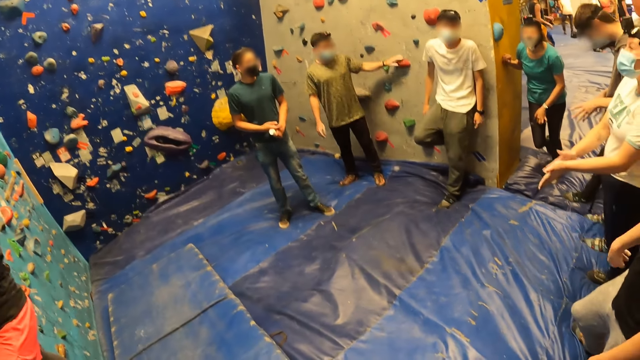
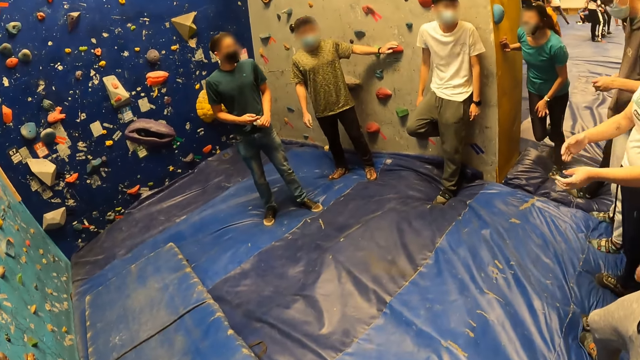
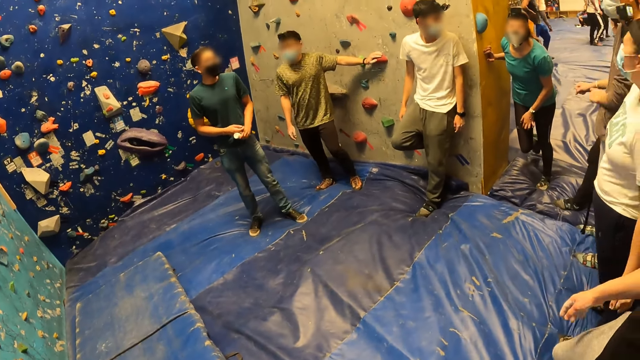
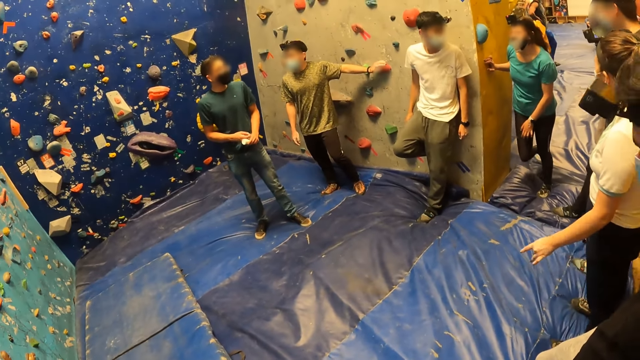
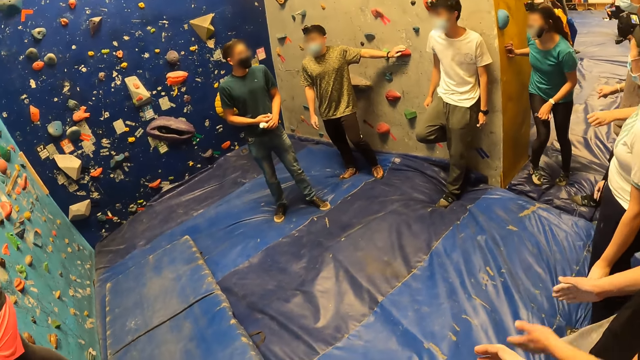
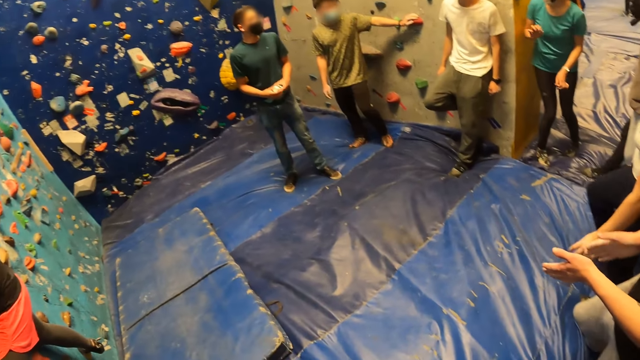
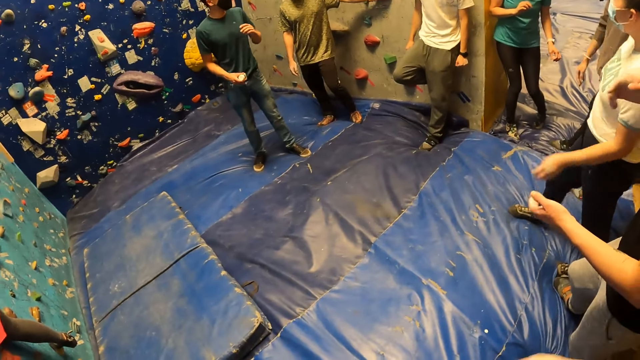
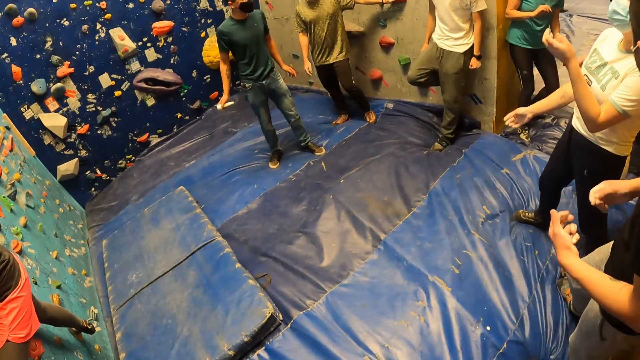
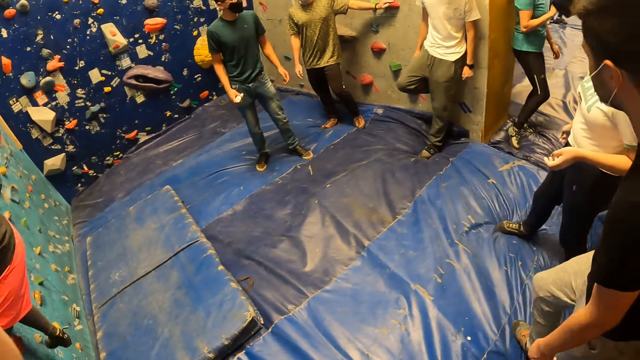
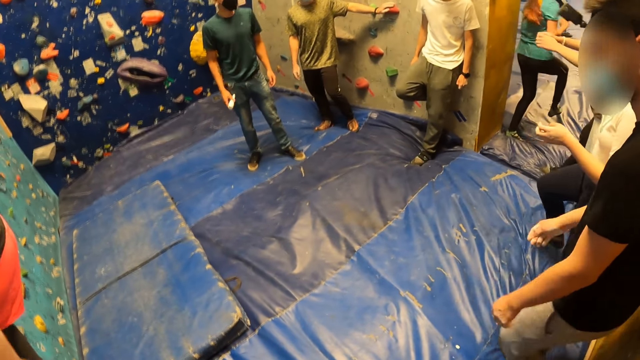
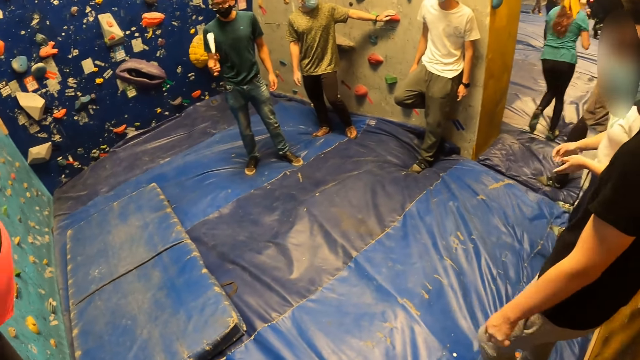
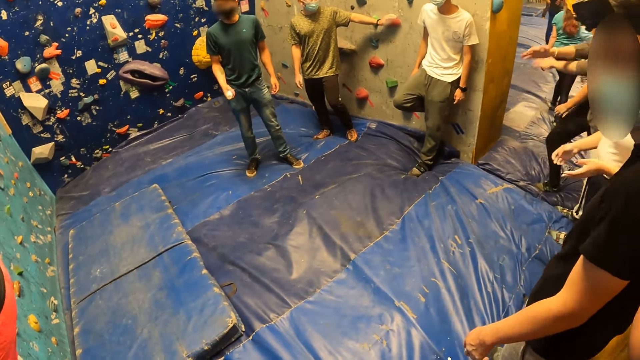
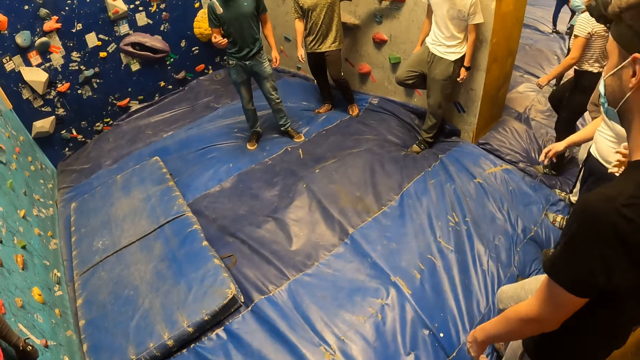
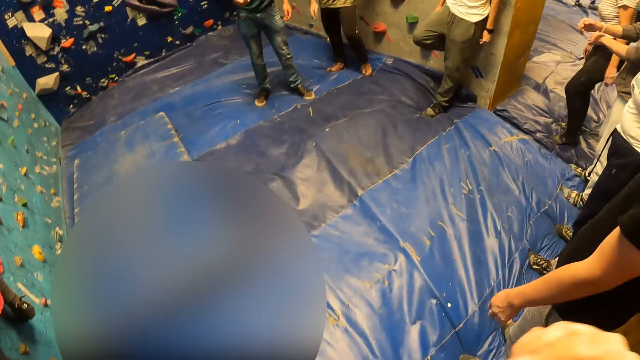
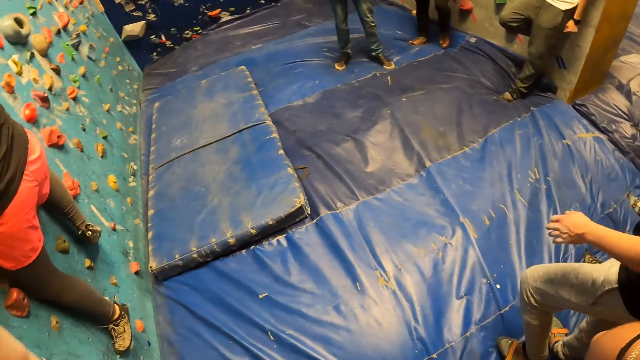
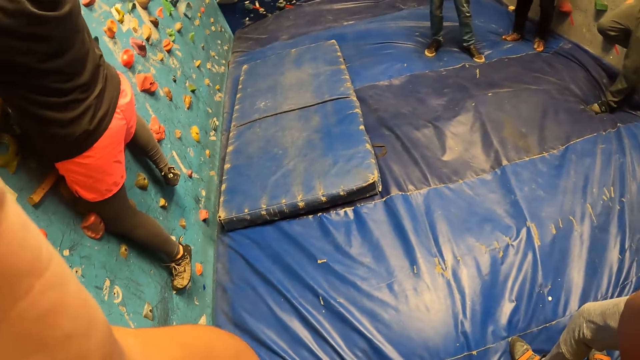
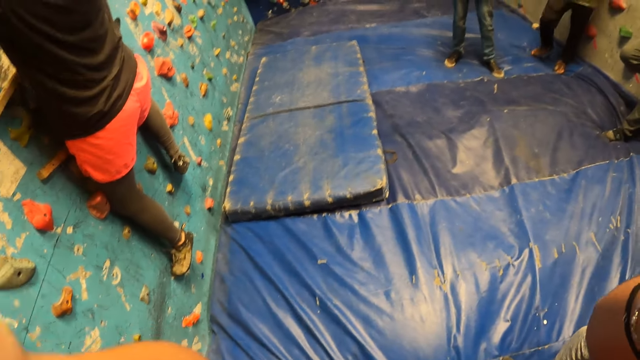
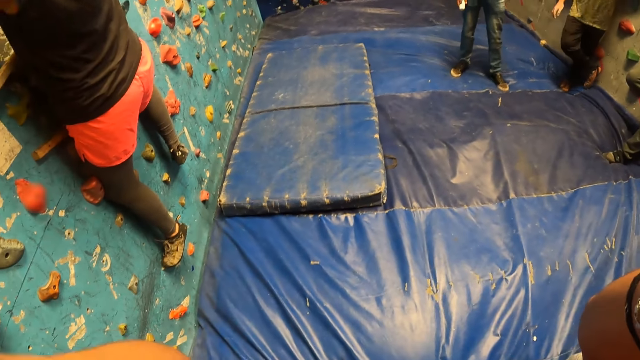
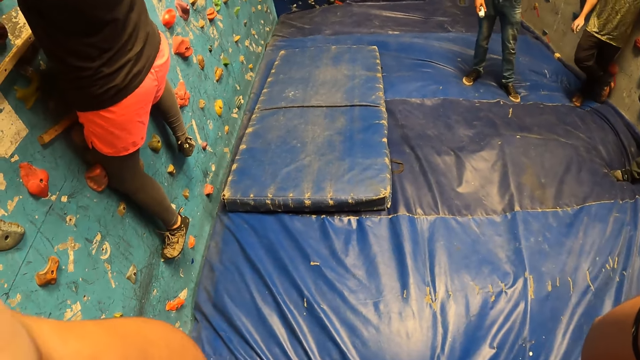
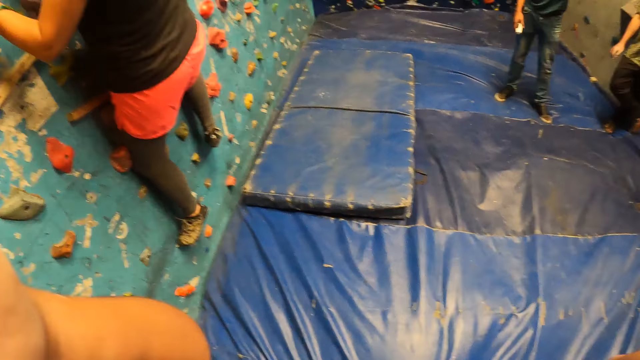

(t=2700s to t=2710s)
The camera wearer touches his head with his left hand. He raises his left hand towards something.

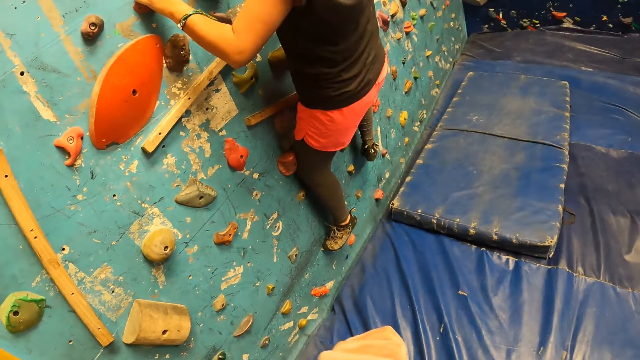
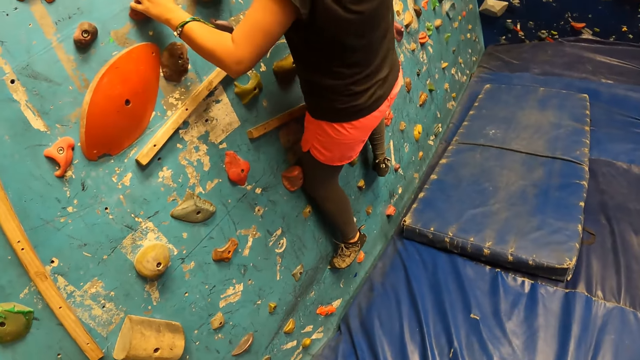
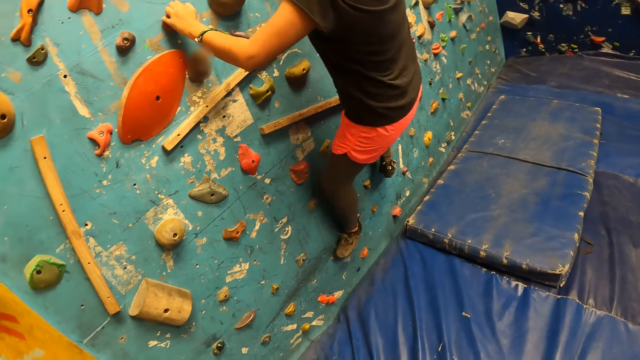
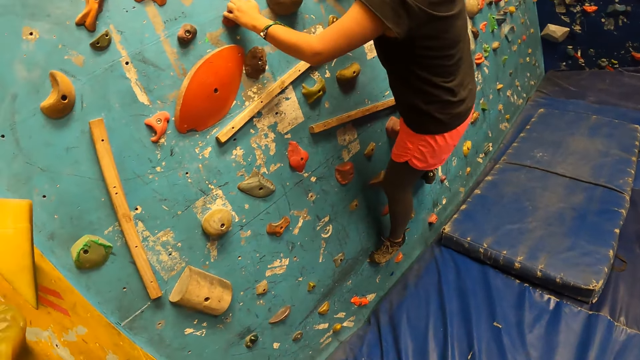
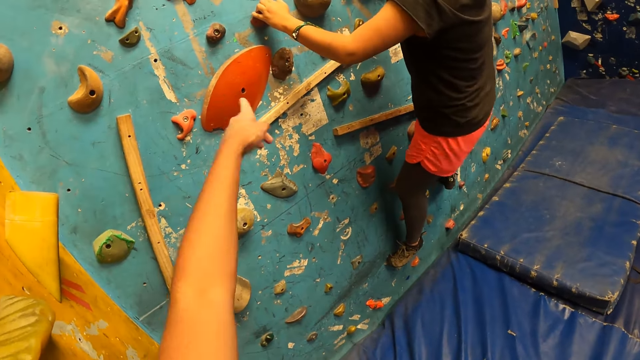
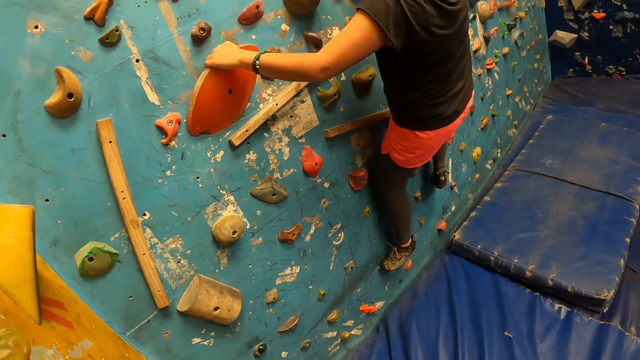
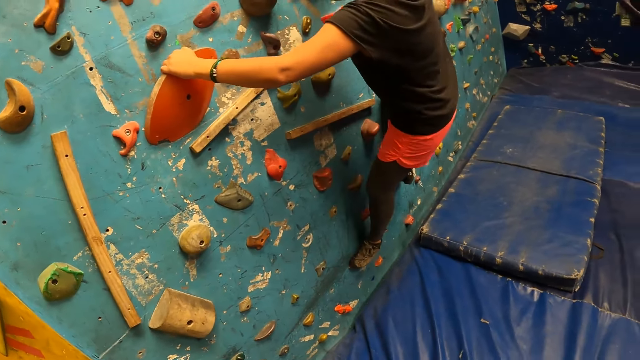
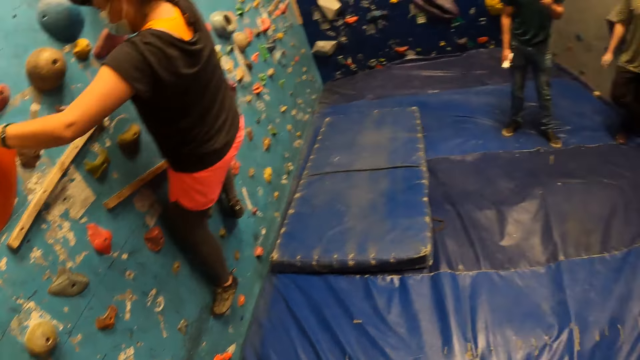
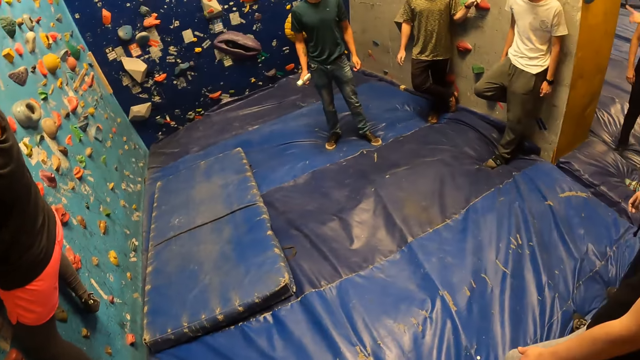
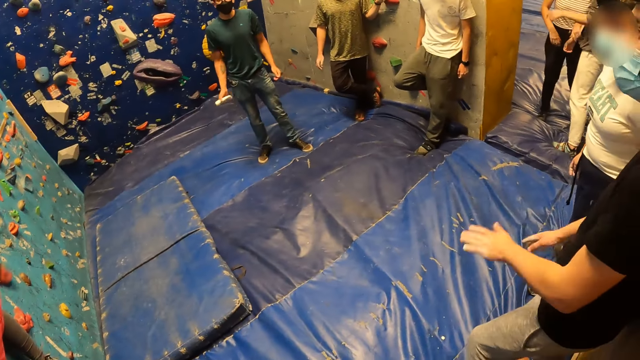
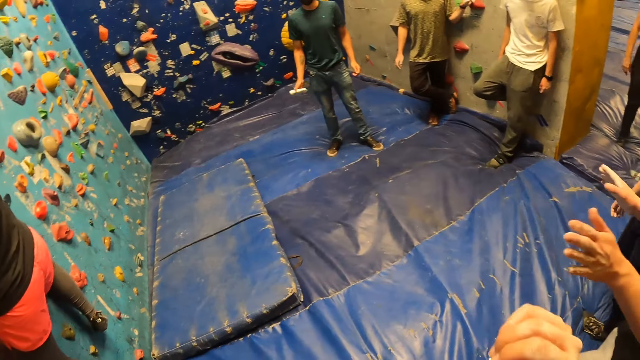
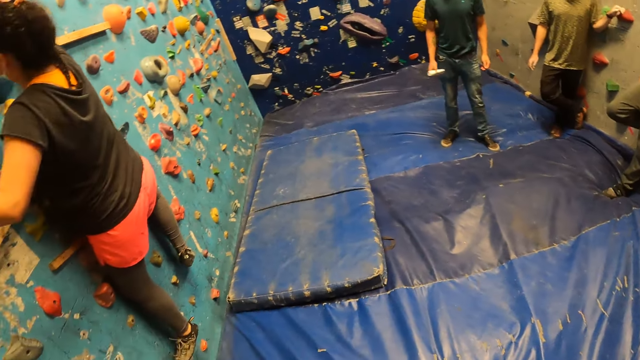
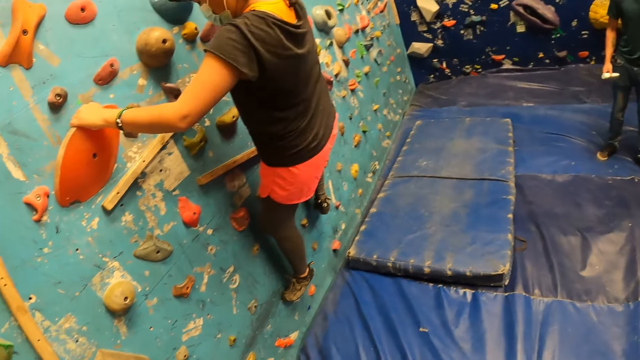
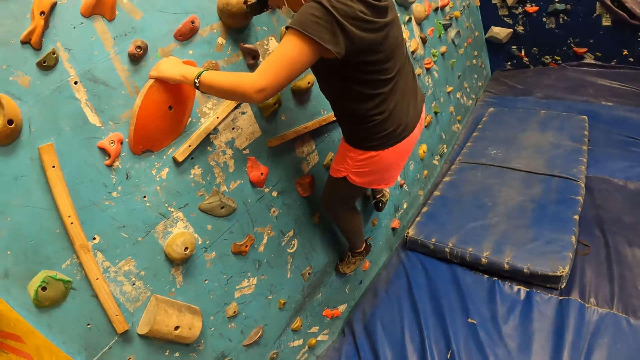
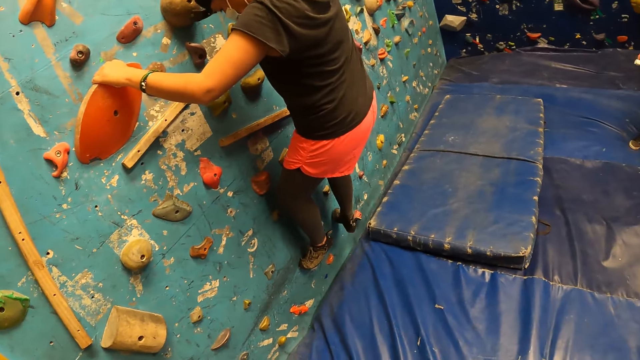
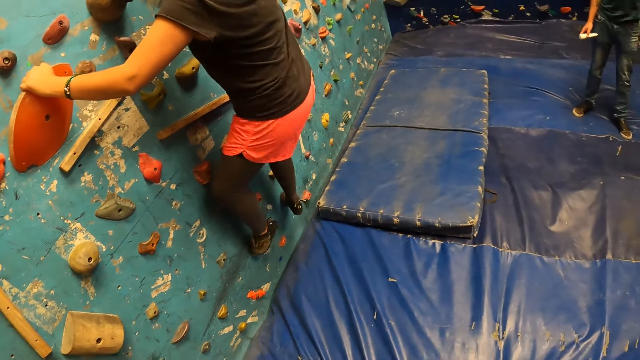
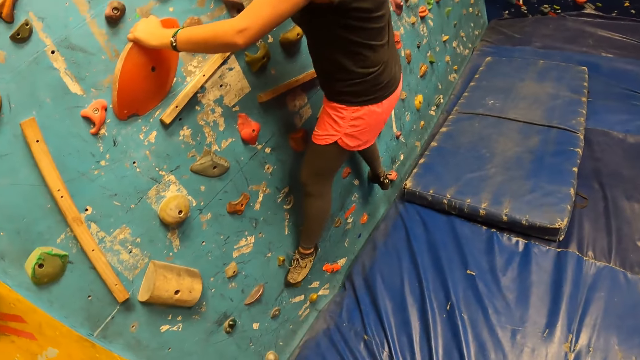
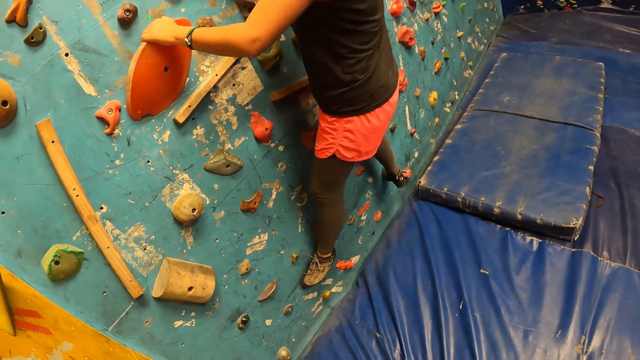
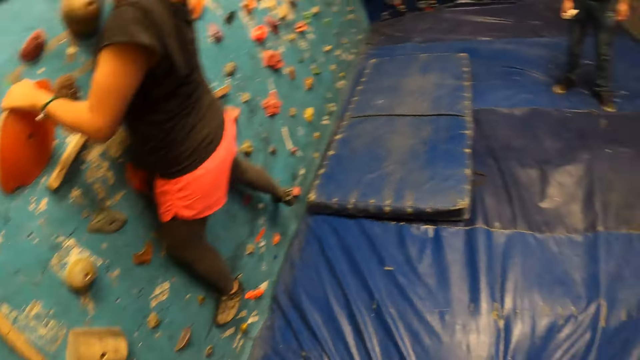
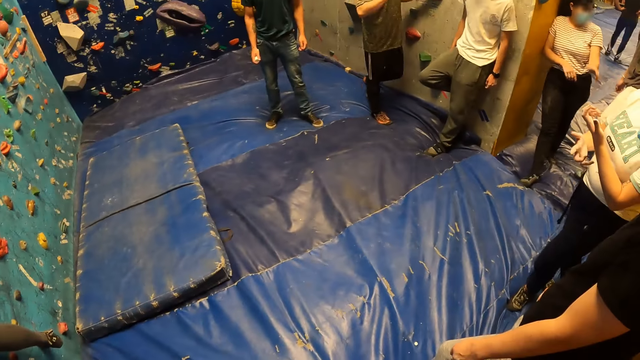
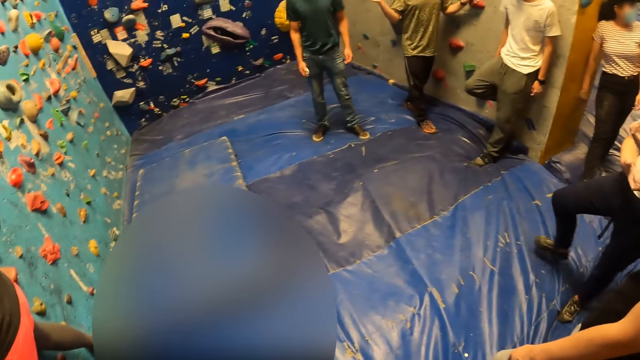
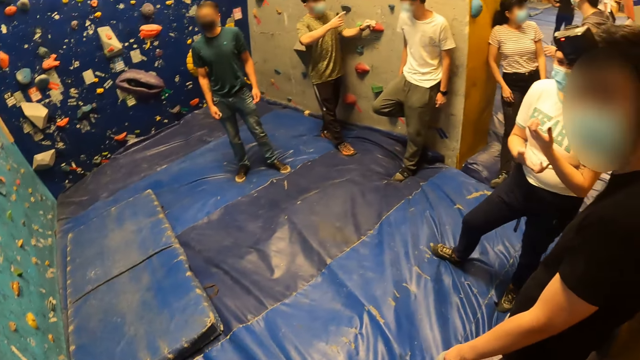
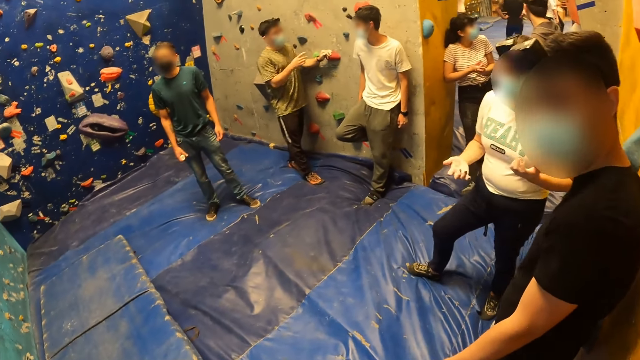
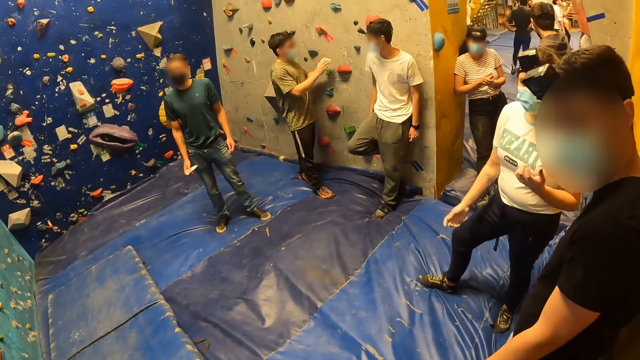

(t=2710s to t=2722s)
The camera wearer withdraws the left hand from something. They point towards the wall with the left hand. They turn around the activity room. The group of people in the bouldering room interact with themselves. A woman steps on a bouldering grip on the wall with her left leg.
